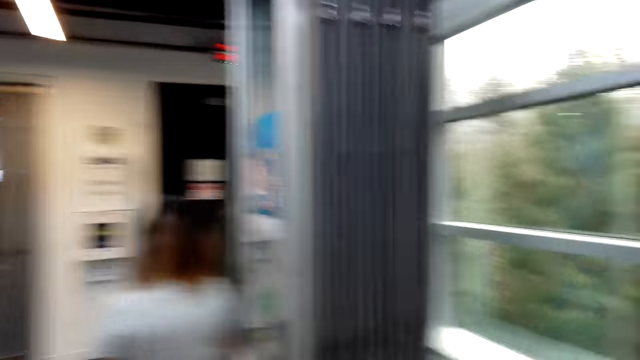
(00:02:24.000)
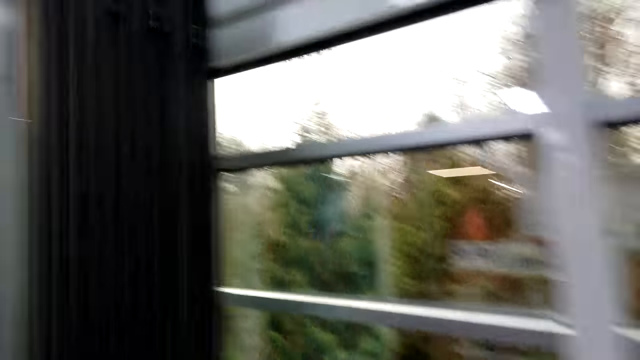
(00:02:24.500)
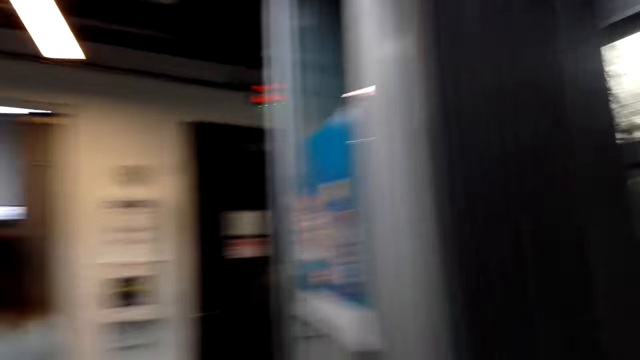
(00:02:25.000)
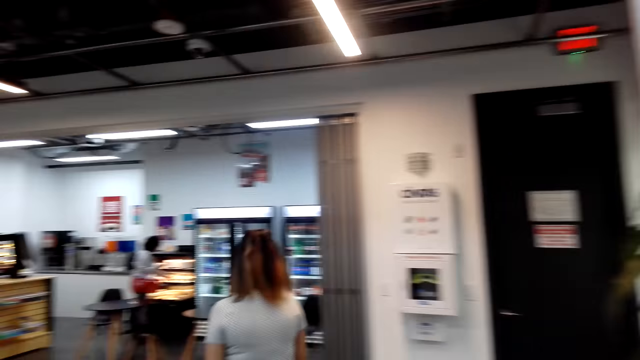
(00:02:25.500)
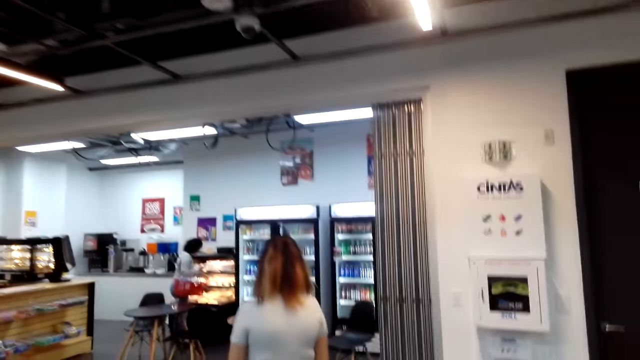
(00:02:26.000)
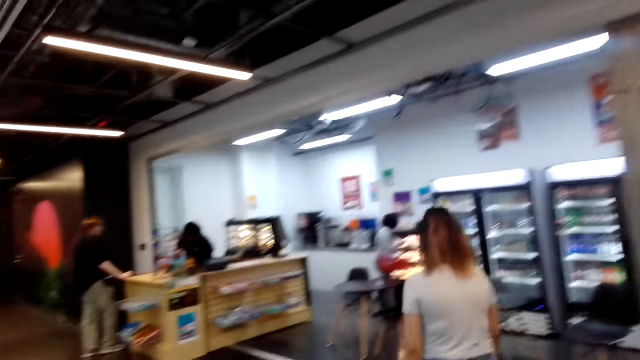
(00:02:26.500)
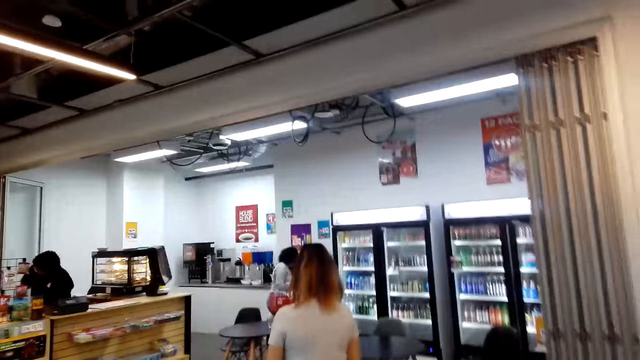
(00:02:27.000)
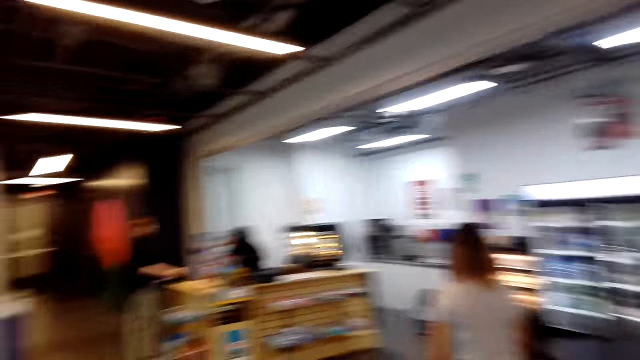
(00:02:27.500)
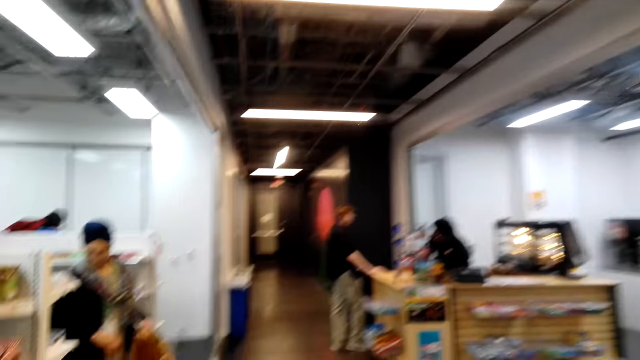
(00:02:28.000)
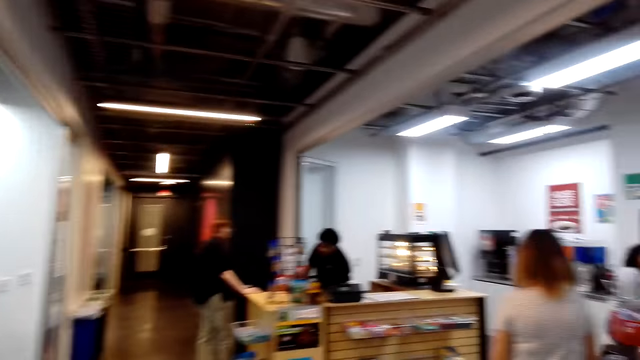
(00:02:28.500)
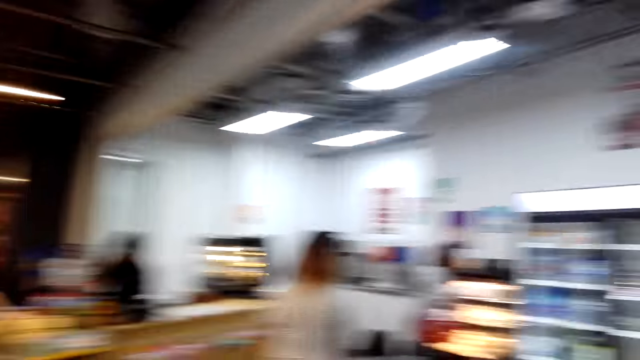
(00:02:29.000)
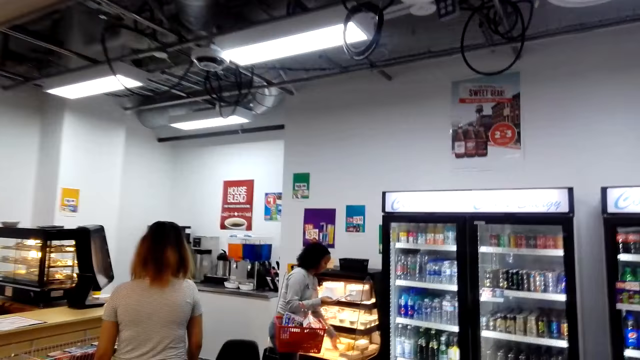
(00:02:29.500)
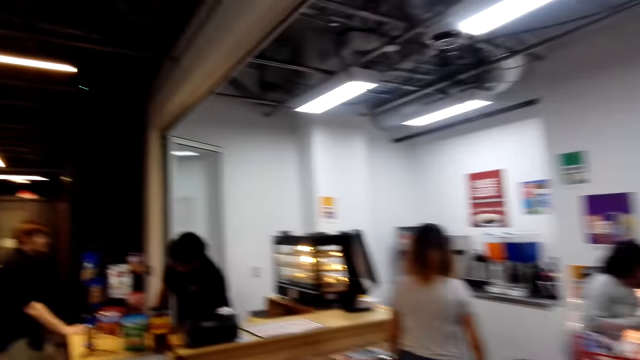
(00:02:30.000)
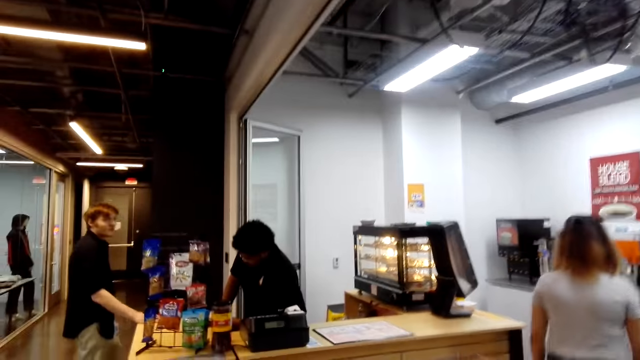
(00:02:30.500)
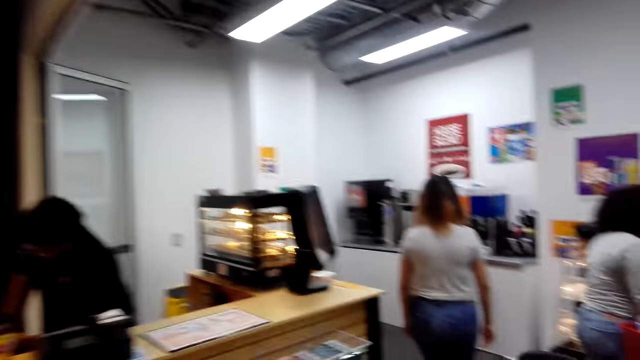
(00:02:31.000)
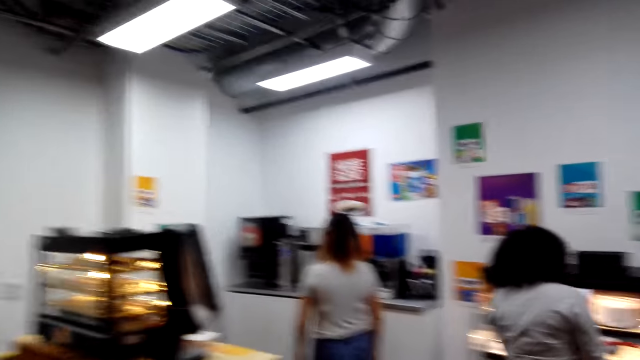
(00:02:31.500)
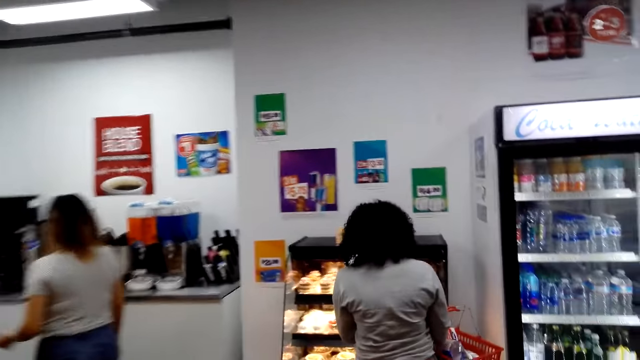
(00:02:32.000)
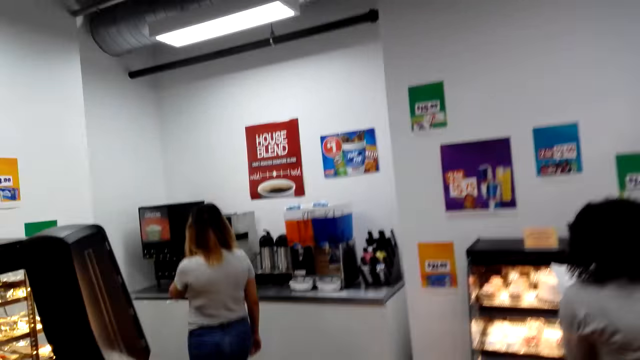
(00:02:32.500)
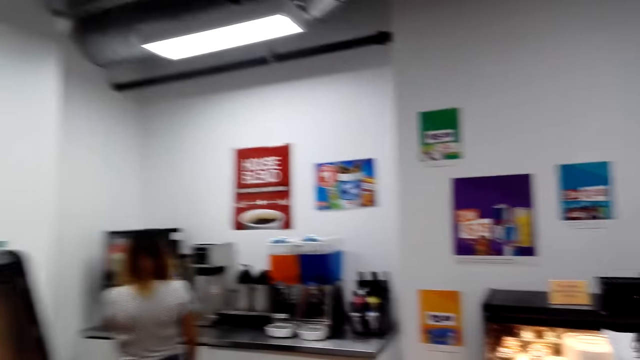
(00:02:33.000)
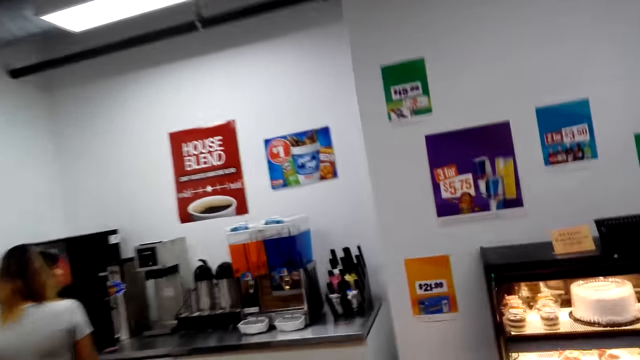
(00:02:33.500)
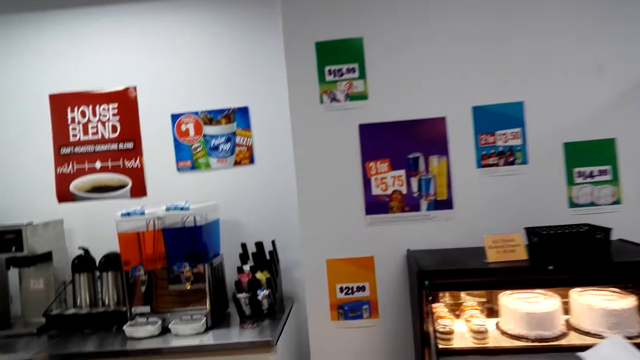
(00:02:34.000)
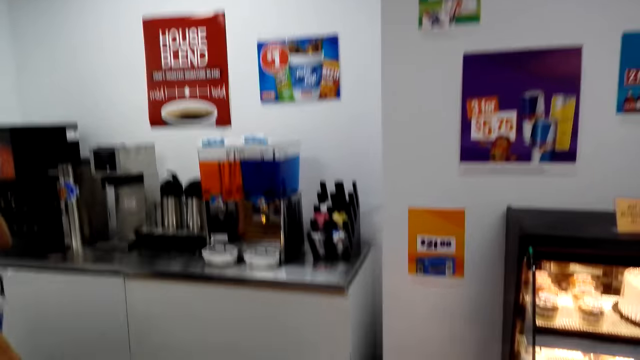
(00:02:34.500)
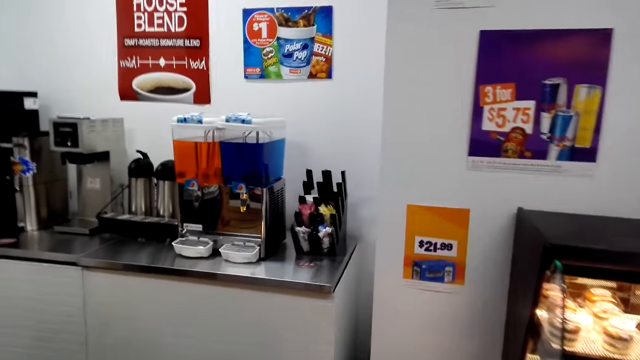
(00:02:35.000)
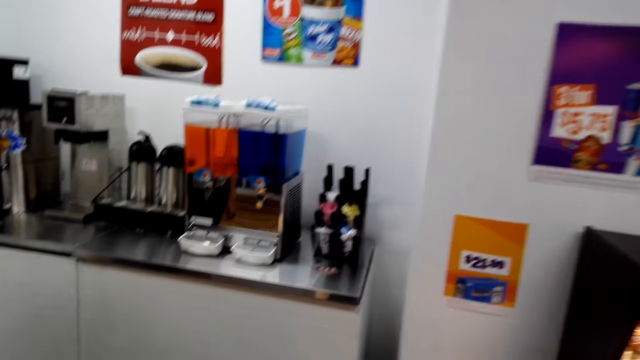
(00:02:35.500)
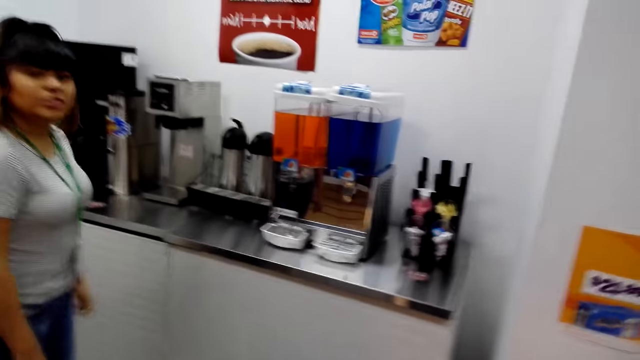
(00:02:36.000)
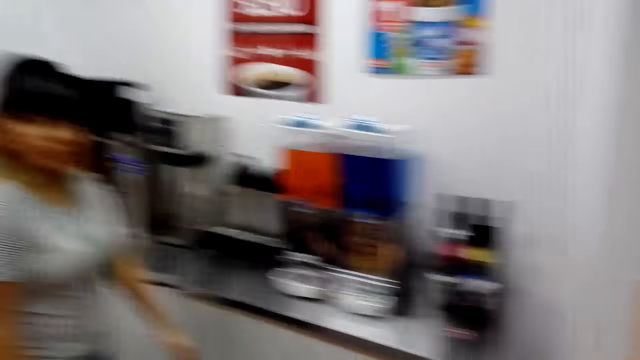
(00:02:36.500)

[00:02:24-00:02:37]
The camera wearer looks around. A person walks around. The camera wearer looks around. They walk around the supermarket. The person walks around the supermarket.

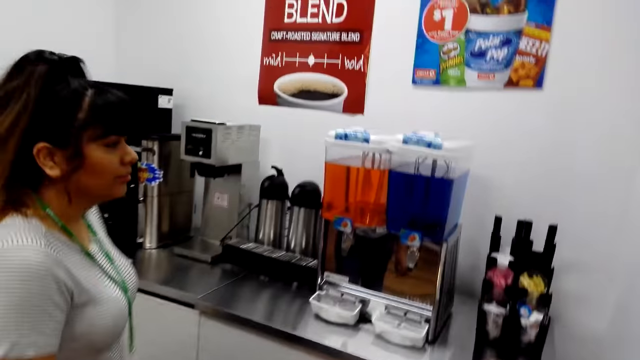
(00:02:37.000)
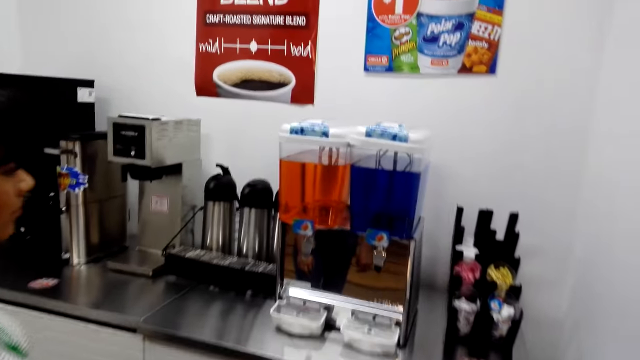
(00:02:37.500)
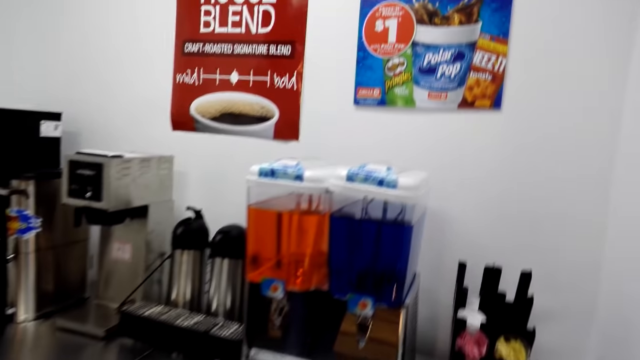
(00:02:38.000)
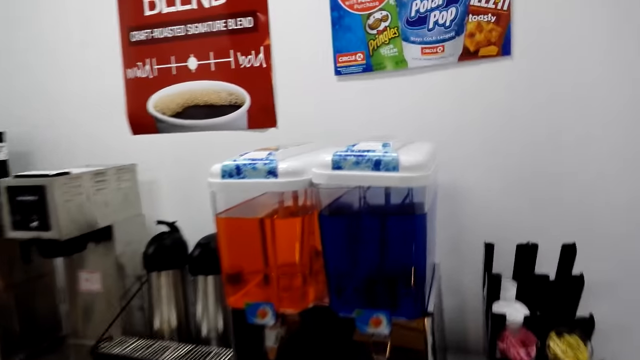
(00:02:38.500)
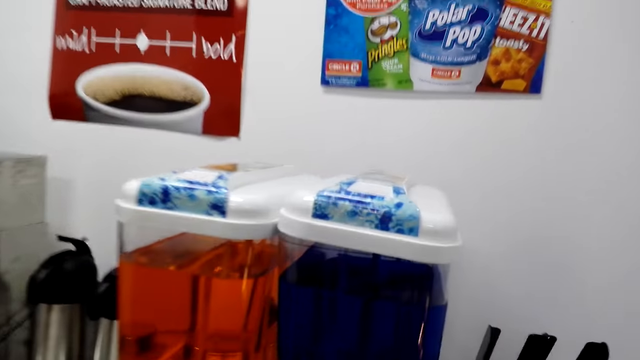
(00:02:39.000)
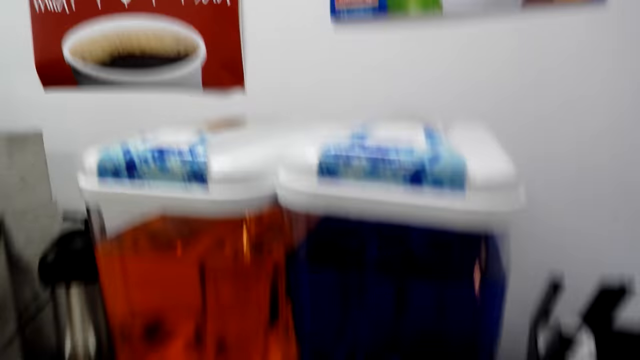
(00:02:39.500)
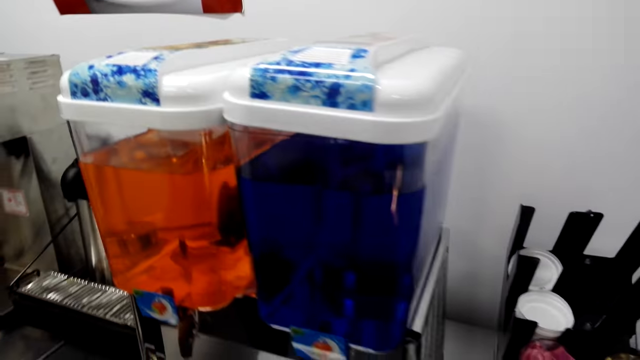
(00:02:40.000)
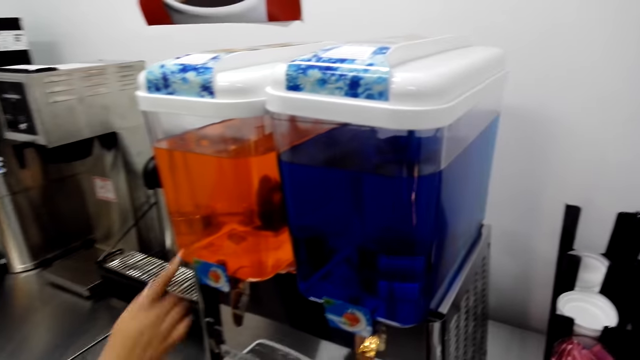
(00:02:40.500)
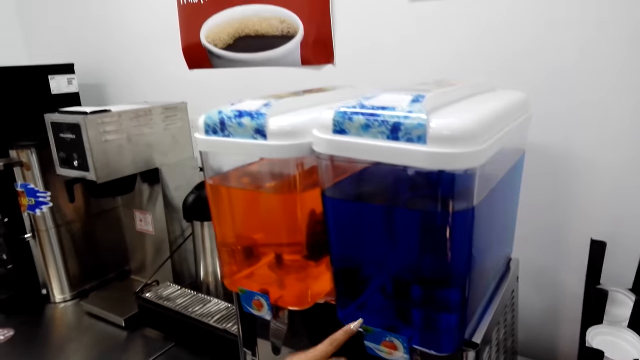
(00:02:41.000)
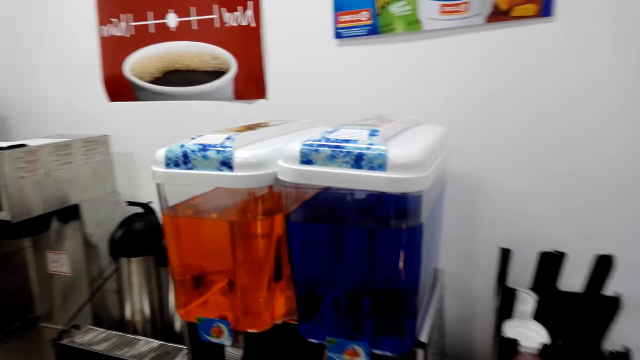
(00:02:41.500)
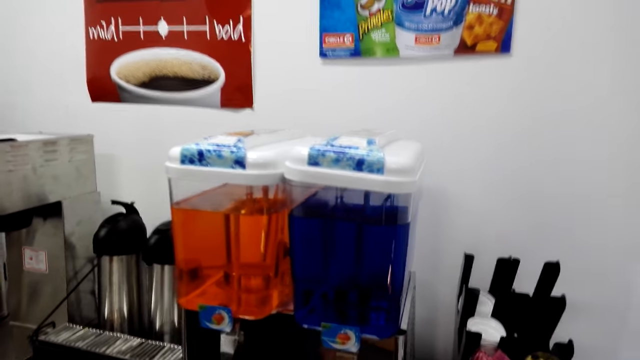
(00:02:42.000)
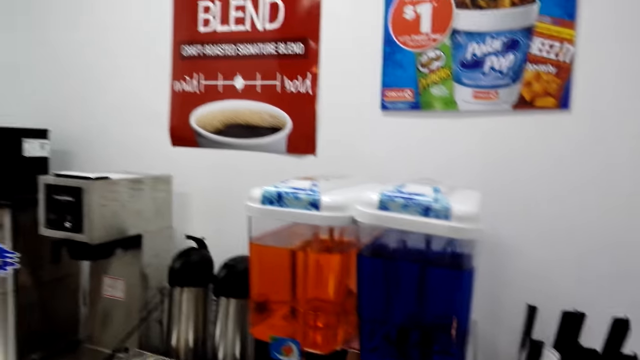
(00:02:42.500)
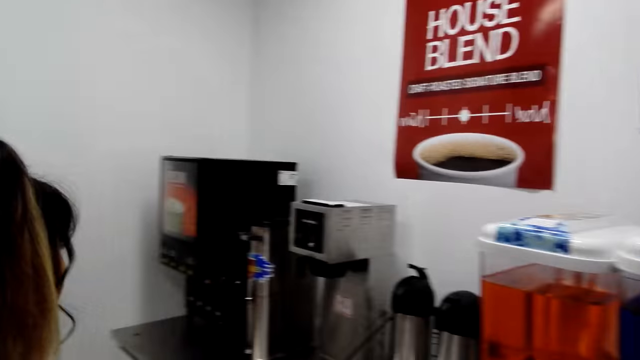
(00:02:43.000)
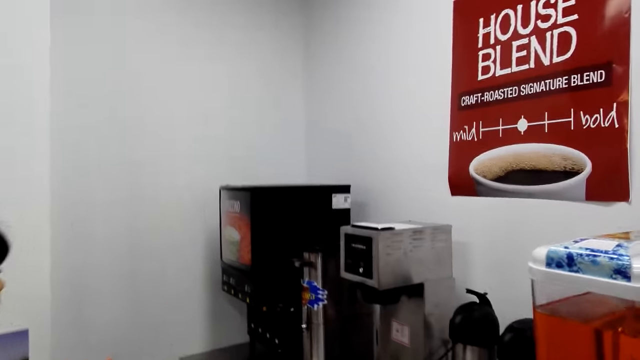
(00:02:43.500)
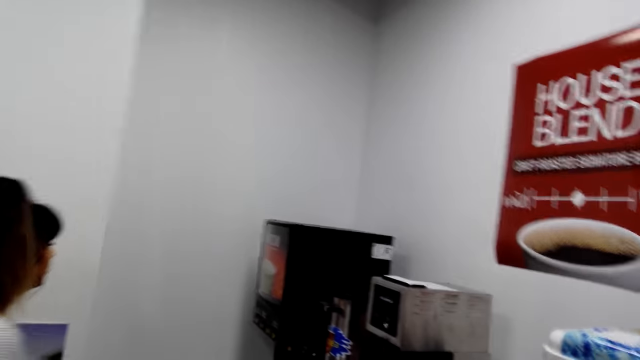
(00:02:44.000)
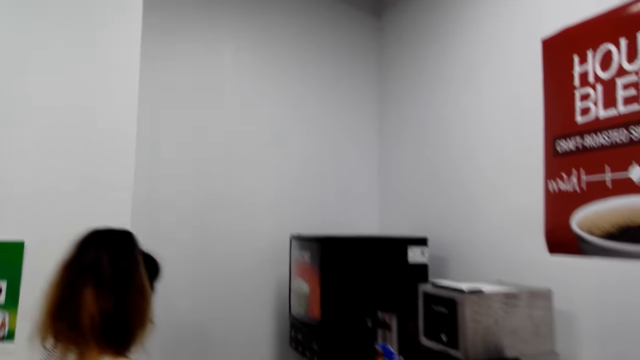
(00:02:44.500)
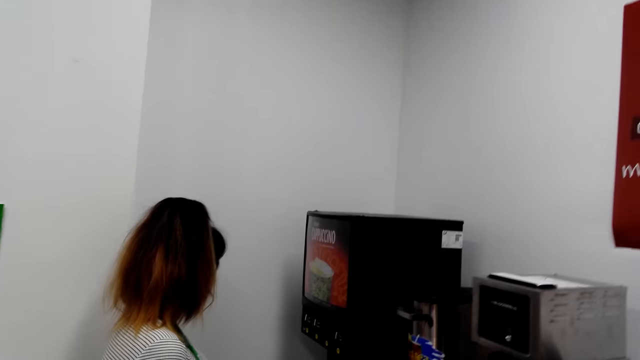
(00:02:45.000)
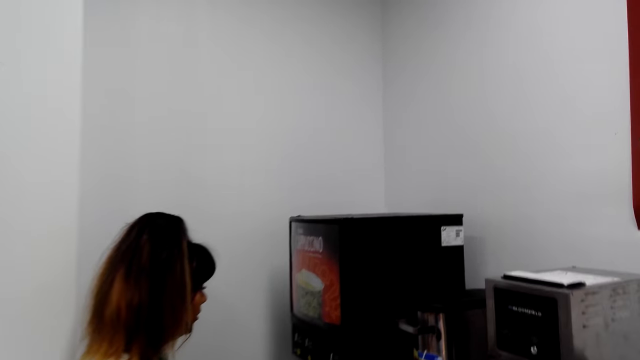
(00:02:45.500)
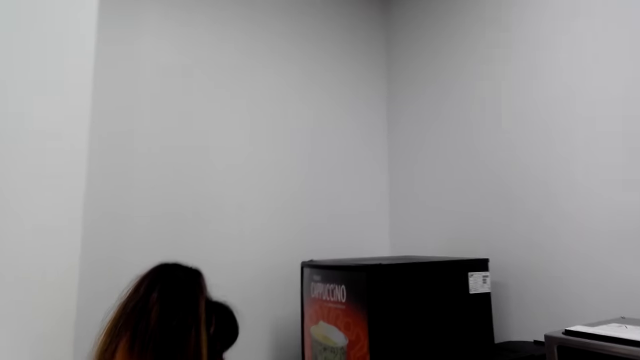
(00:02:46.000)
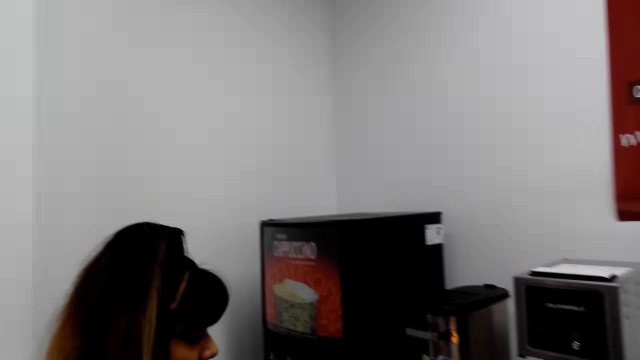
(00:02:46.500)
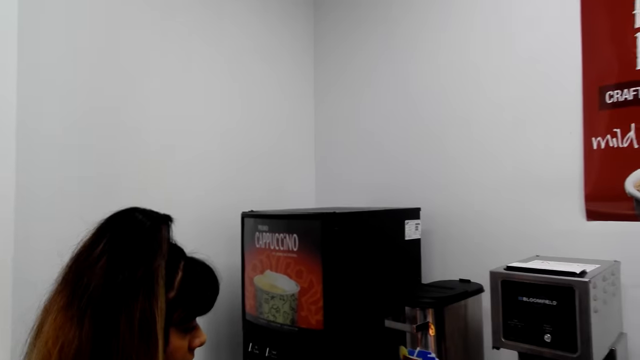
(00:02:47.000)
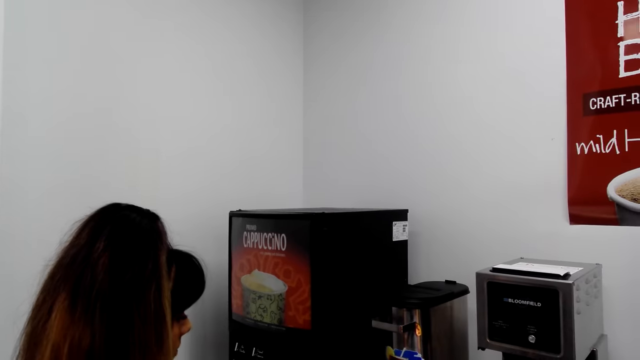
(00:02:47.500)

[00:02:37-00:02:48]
The camera wearer looks around. They check the juice. The person shows the juice to the camera wearer. The person points on a juice maker. The camera wearer looks around.
